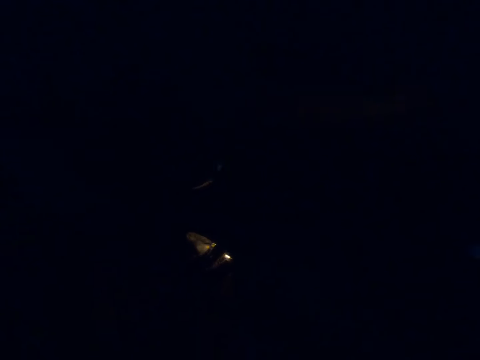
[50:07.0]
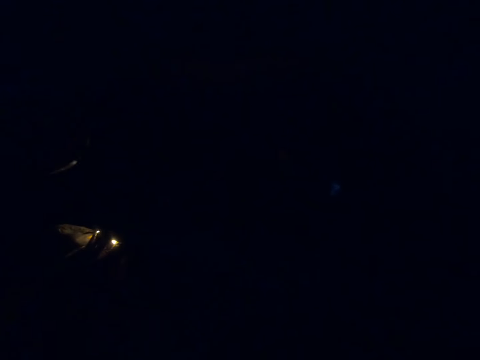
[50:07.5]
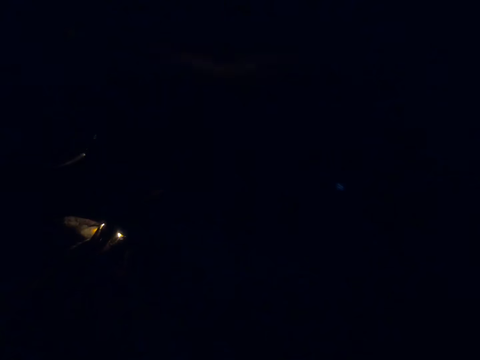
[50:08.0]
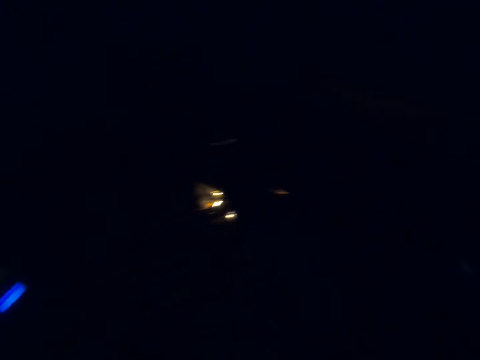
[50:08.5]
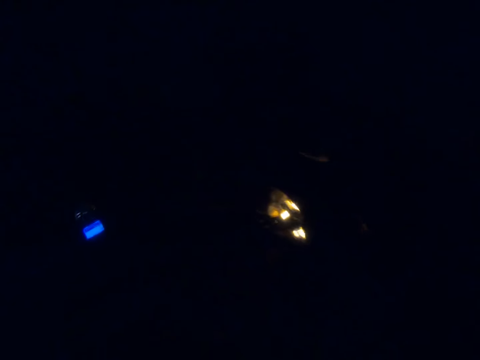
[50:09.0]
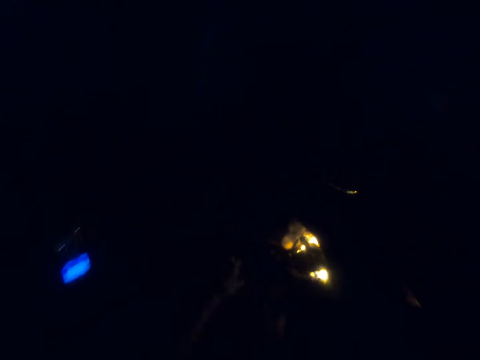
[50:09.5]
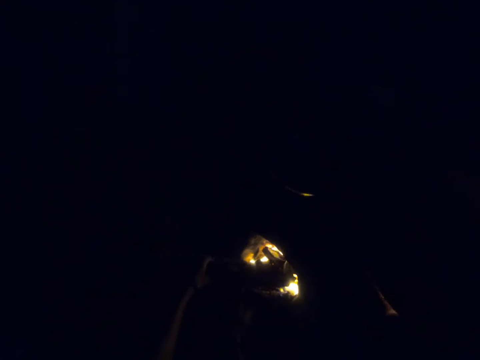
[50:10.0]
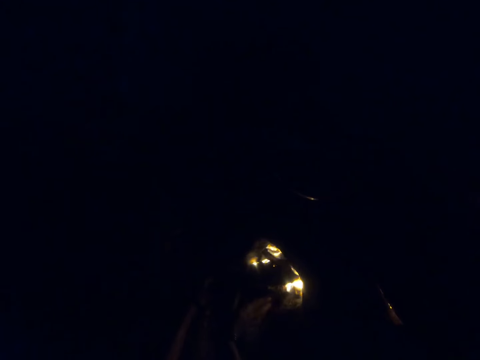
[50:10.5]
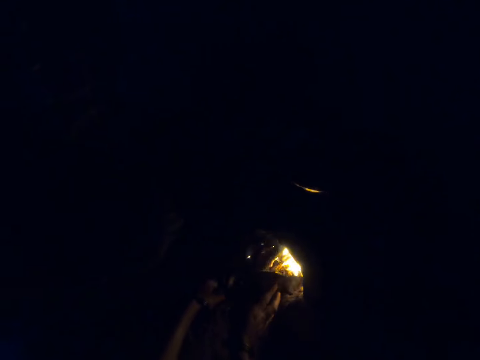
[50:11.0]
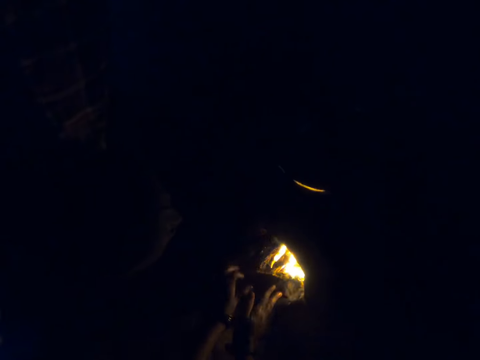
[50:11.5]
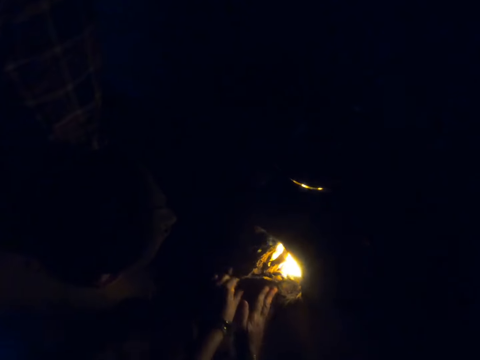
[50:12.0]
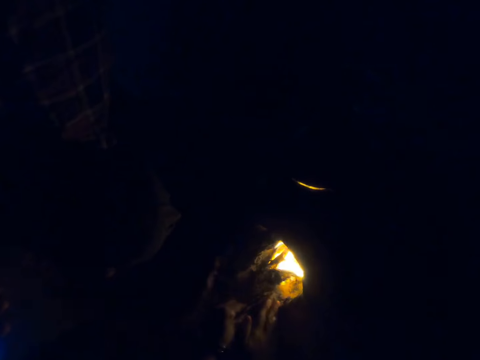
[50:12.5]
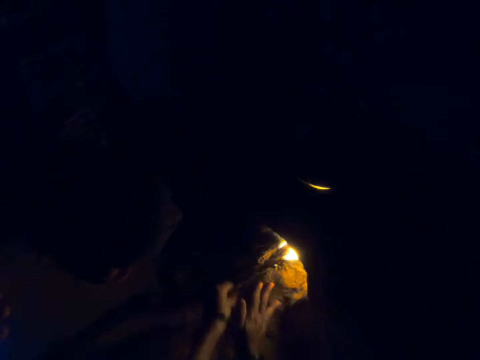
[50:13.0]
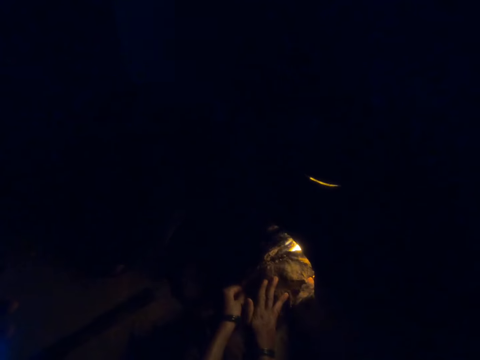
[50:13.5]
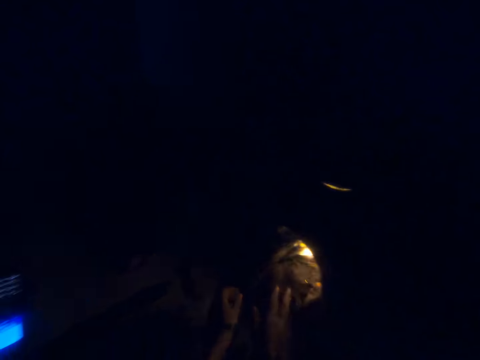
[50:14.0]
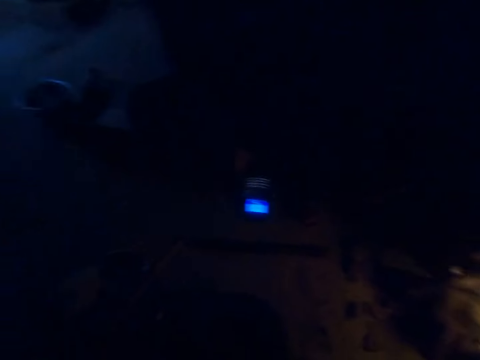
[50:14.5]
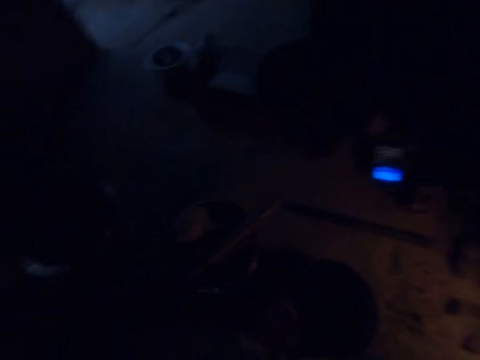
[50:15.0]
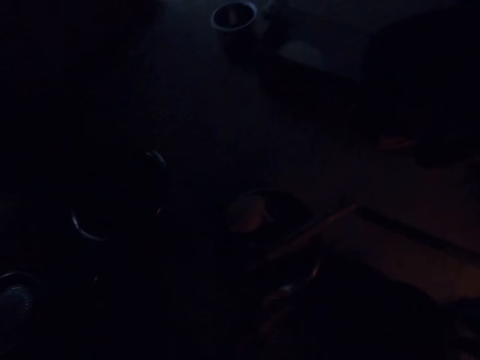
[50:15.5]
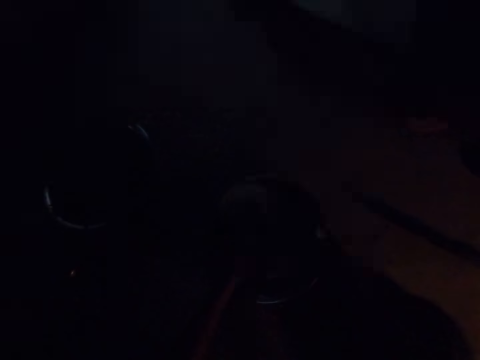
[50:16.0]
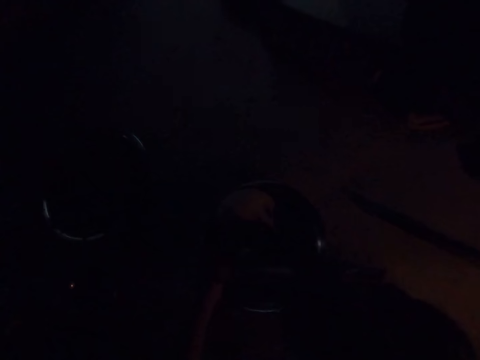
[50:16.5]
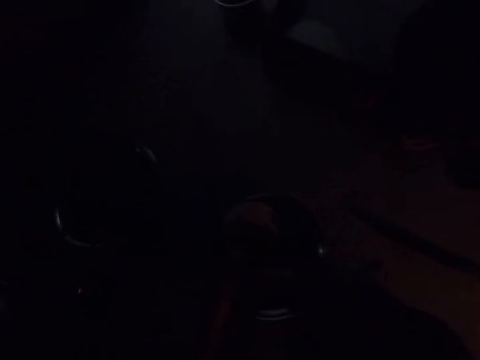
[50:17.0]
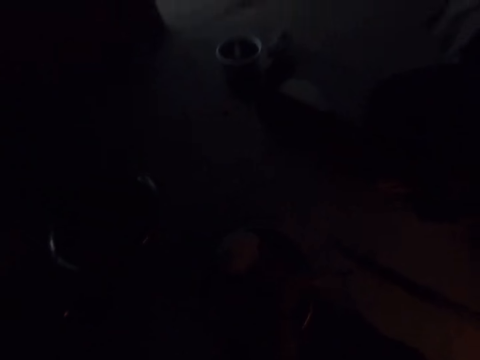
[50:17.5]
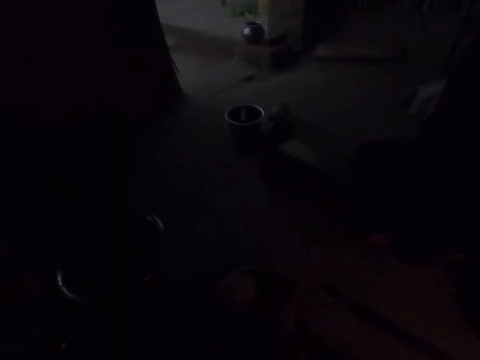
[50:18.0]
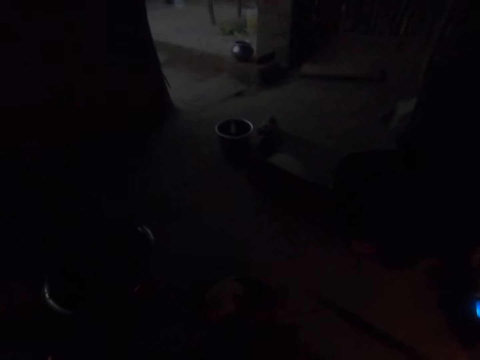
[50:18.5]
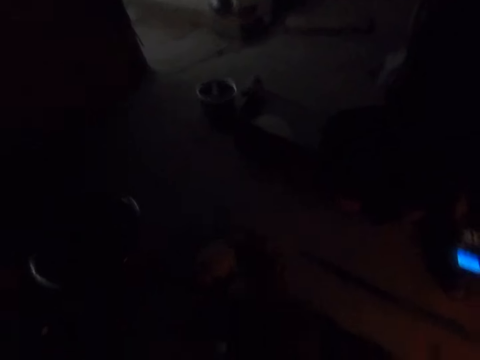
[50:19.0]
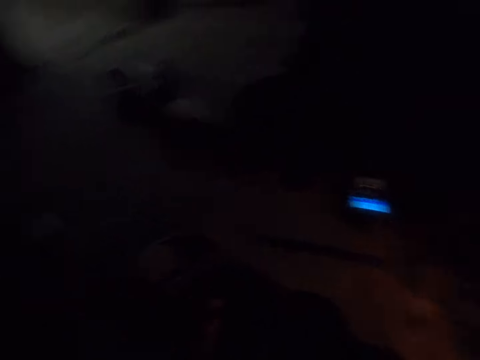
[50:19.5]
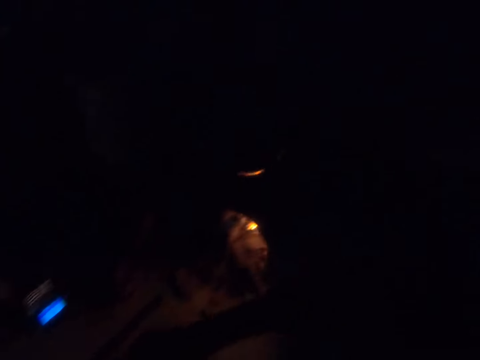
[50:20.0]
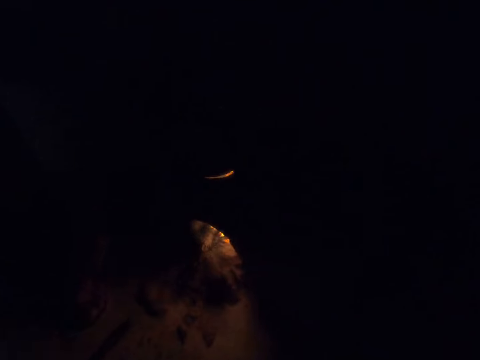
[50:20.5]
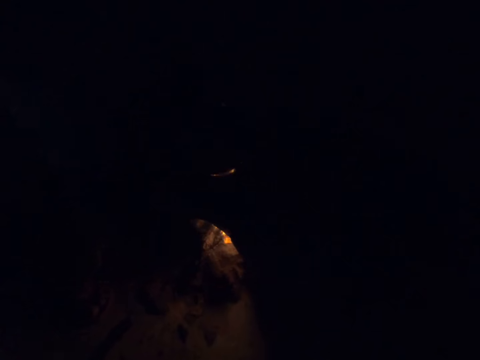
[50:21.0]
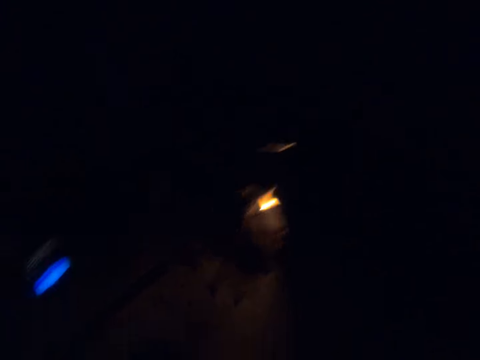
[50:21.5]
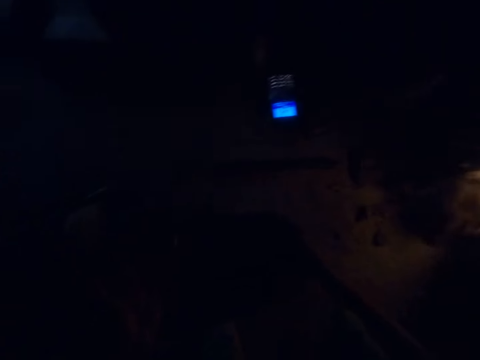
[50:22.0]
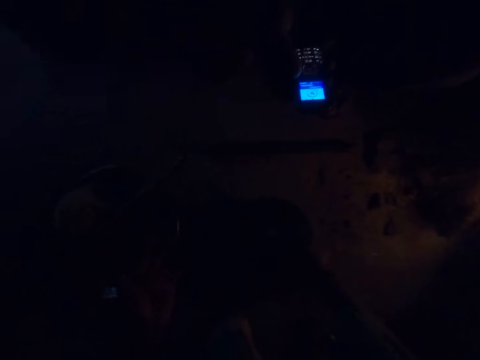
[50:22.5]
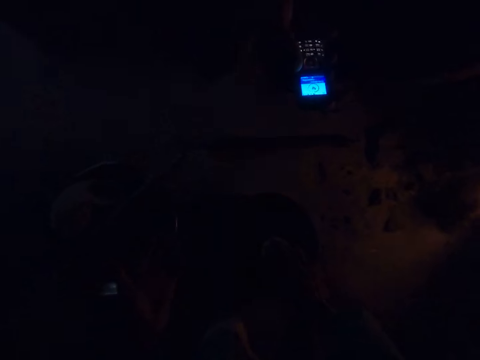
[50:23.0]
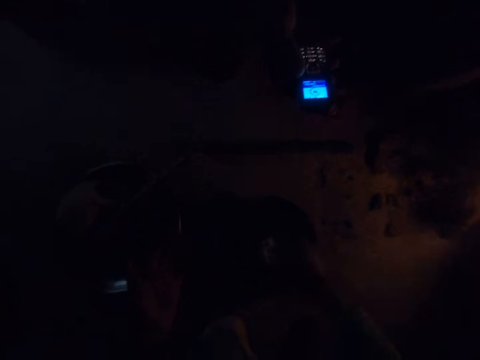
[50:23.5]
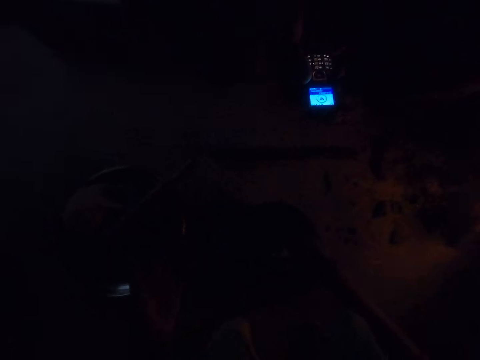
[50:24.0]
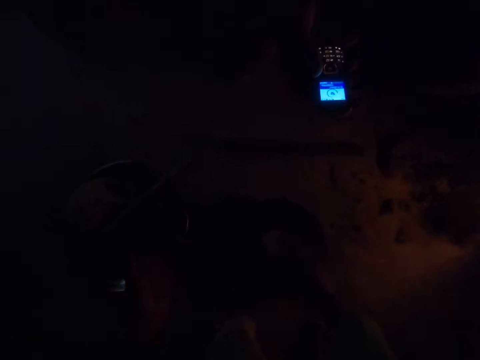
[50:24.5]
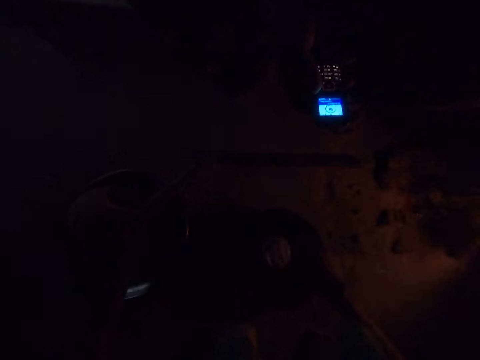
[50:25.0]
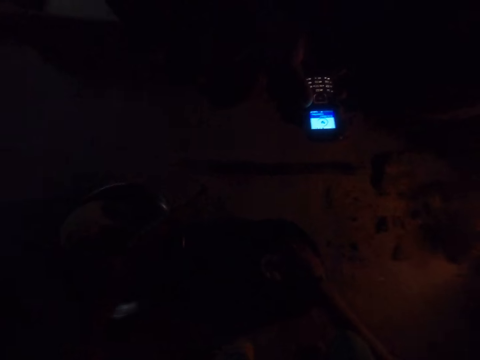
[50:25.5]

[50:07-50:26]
The camera wearer looks at the phone. He moves the firewood. He looks around the kitchen. He stretches his right hand. He stretches his right hand again. He drops down a spoon with his right hand.

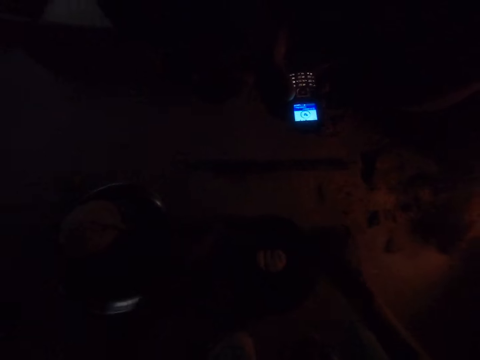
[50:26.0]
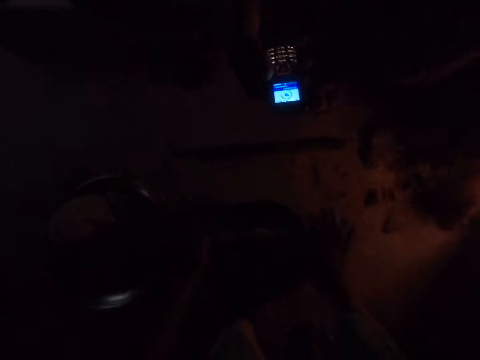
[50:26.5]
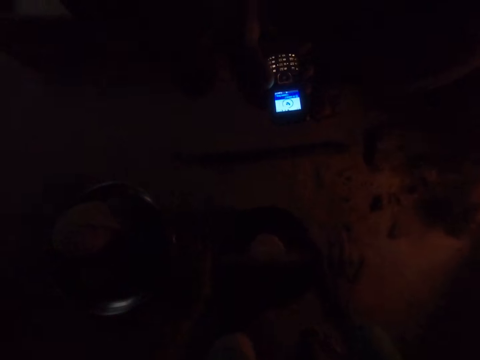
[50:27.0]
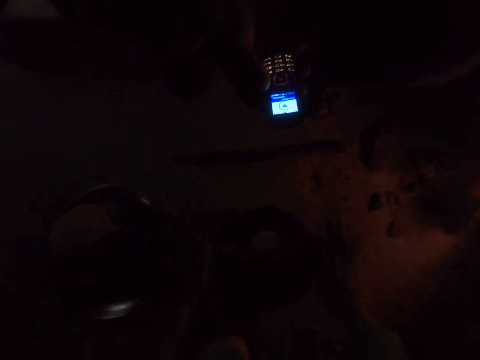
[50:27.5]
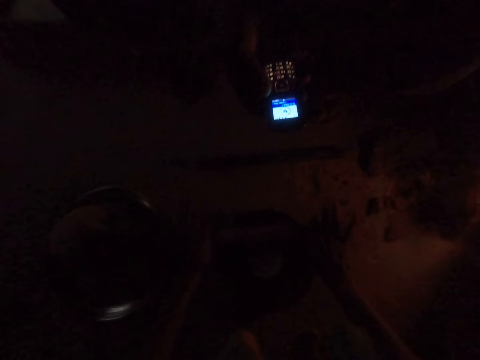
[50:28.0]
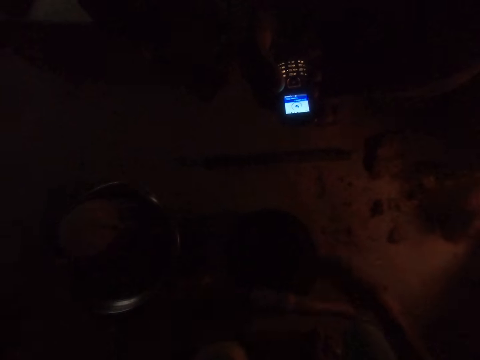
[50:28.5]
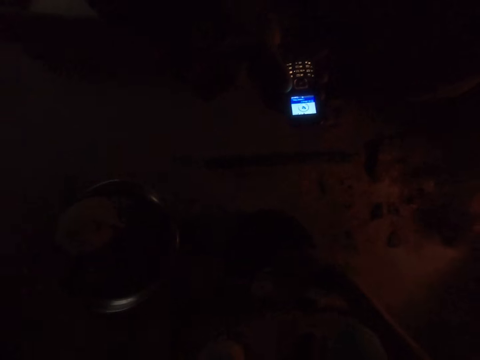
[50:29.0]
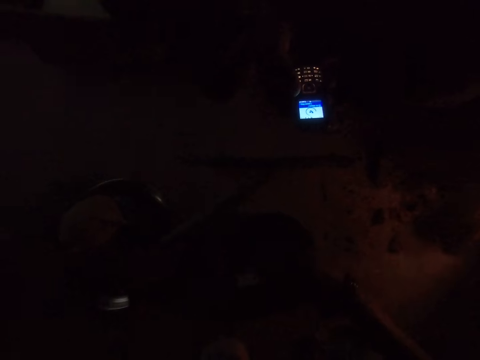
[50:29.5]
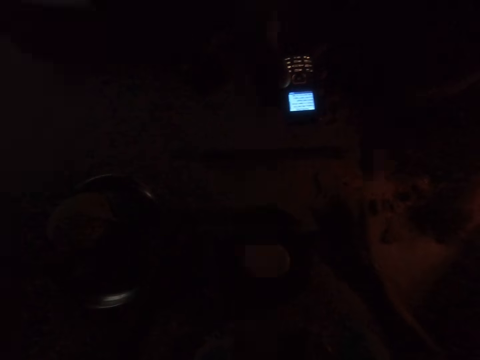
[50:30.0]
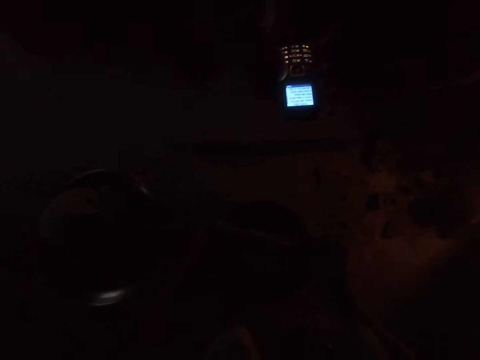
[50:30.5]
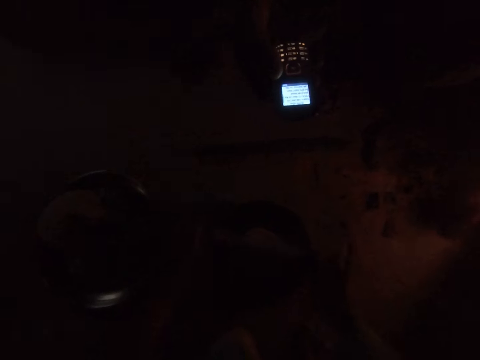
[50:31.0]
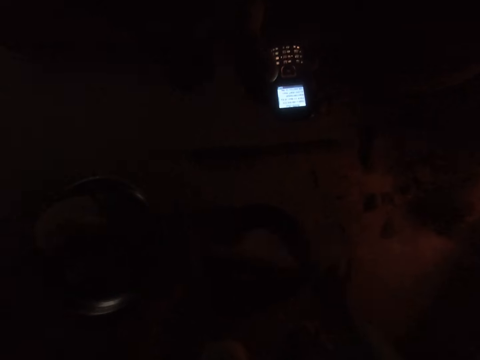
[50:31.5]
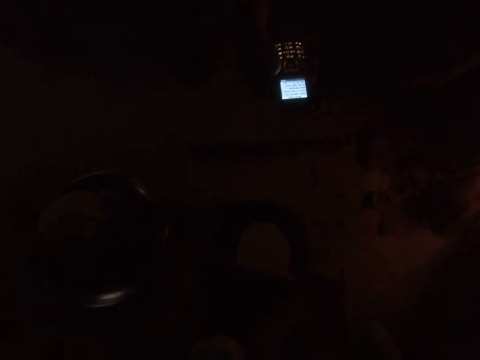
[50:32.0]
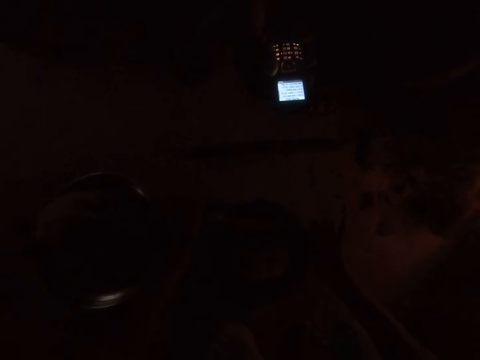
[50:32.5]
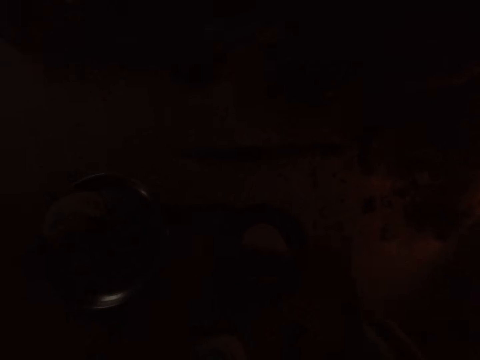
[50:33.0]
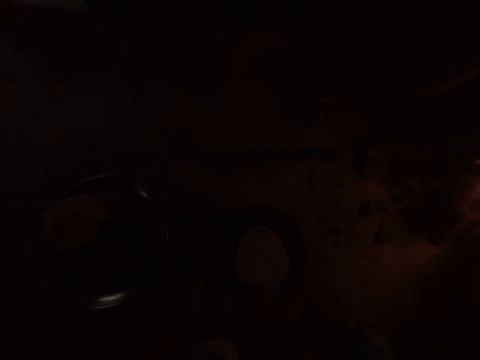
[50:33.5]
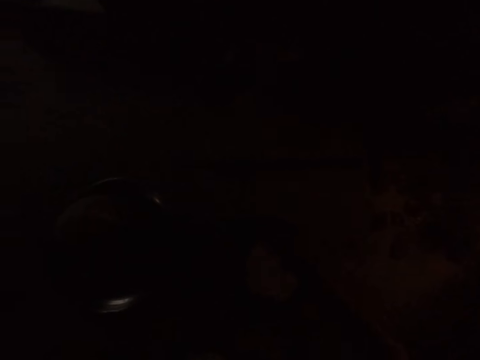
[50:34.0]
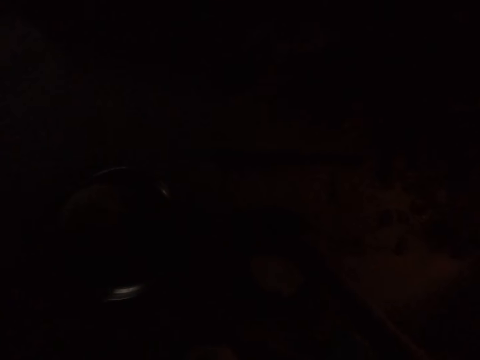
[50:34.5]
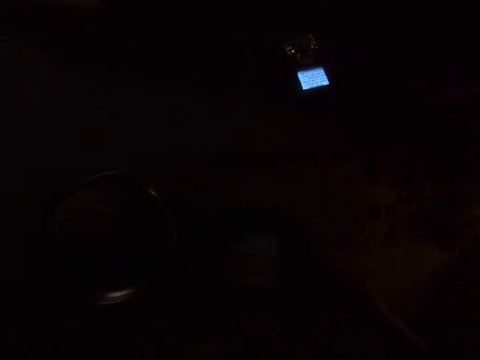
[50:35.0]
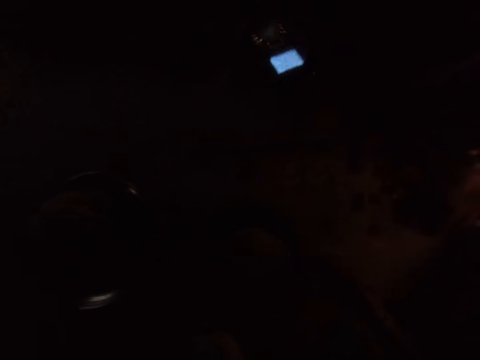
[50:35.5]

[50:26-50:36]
The camera wearer rolls the dough with the roller with both hands. He turns the dough with his right hand. He converses.
